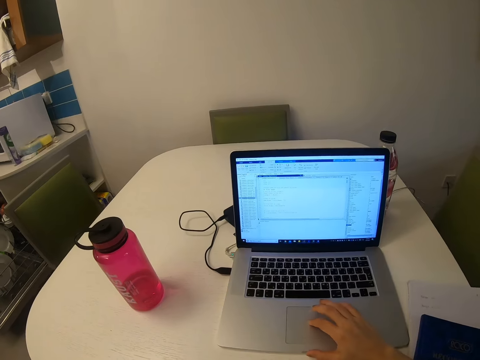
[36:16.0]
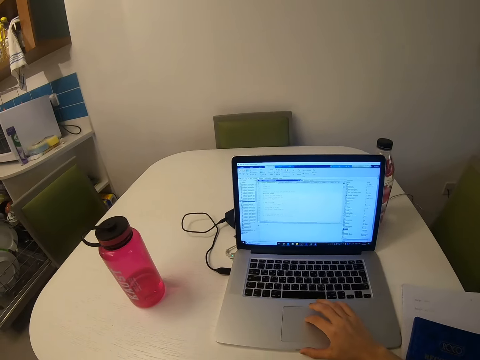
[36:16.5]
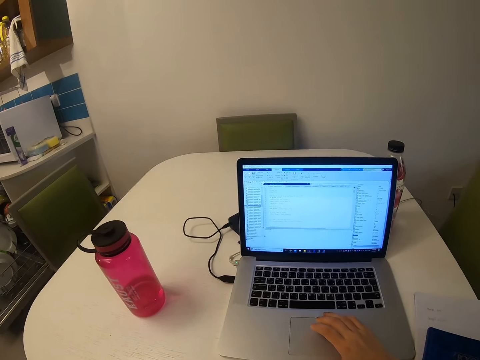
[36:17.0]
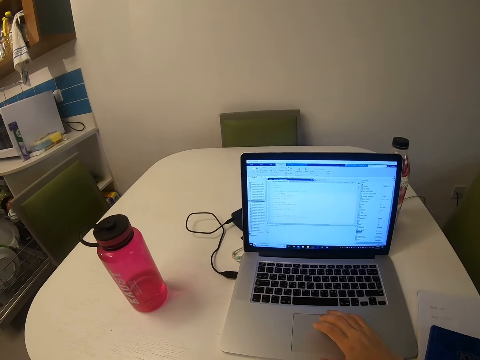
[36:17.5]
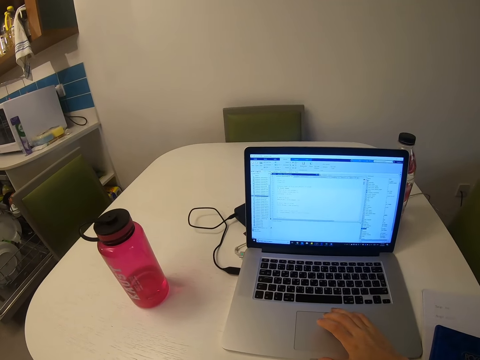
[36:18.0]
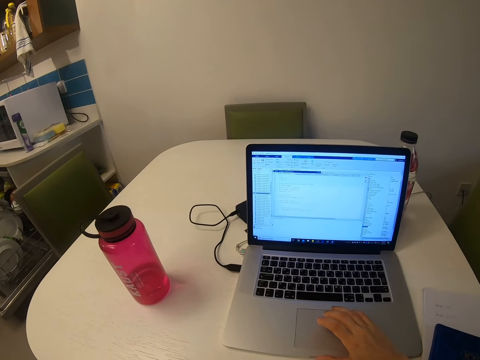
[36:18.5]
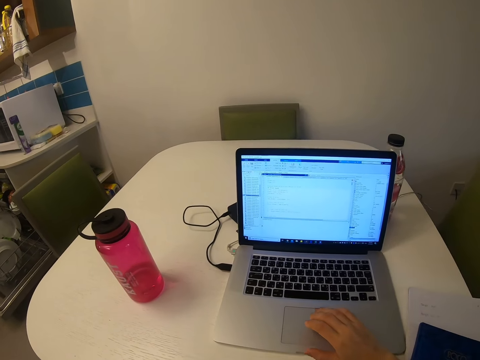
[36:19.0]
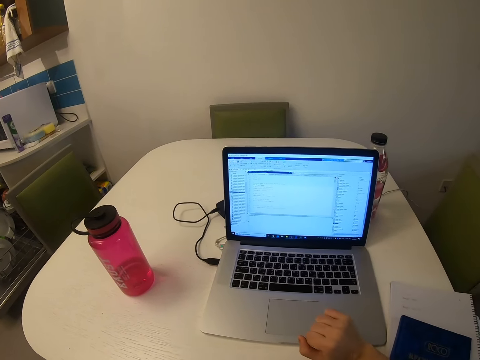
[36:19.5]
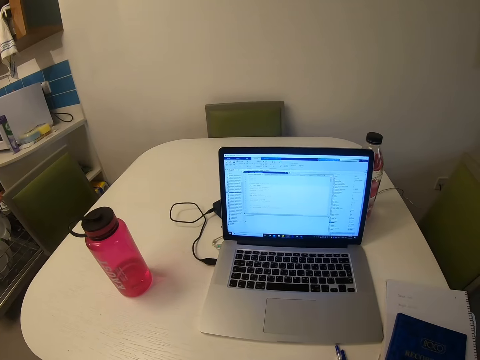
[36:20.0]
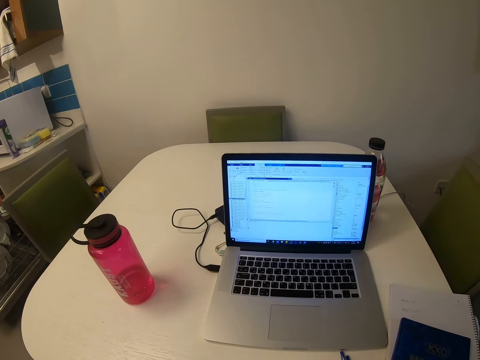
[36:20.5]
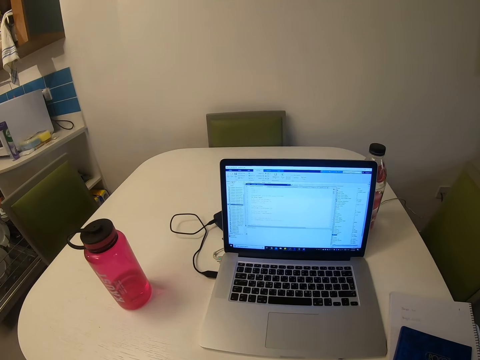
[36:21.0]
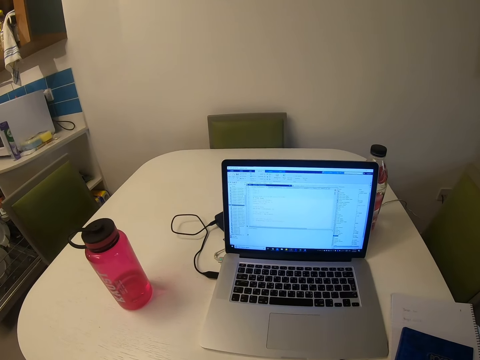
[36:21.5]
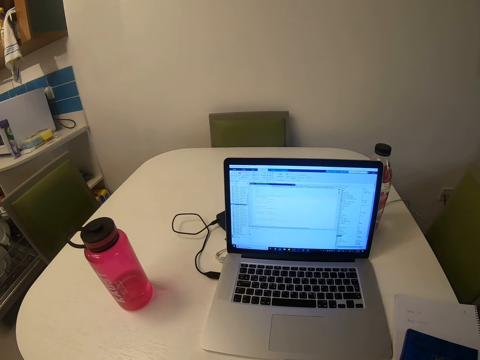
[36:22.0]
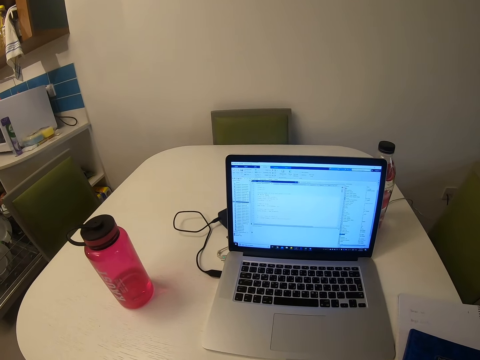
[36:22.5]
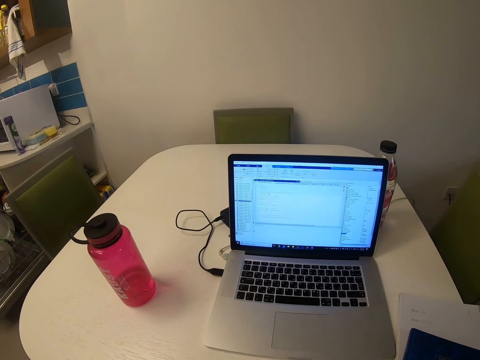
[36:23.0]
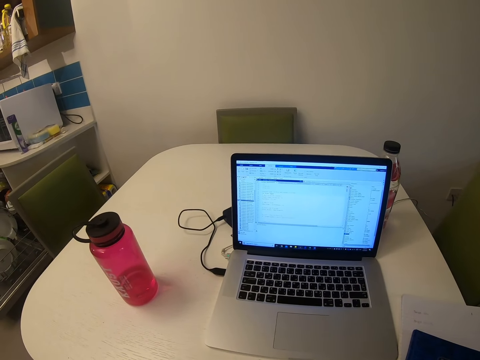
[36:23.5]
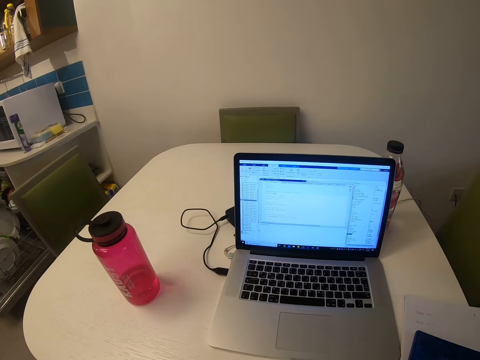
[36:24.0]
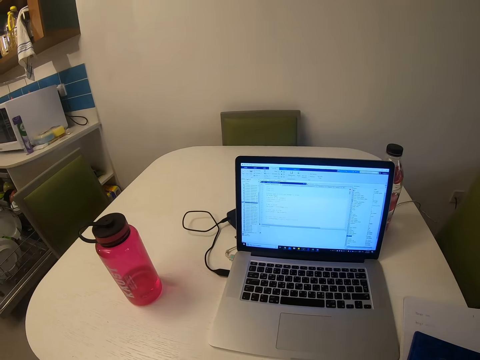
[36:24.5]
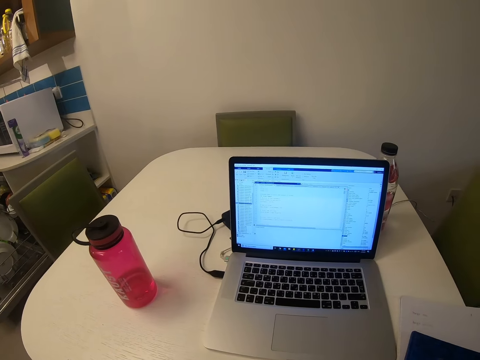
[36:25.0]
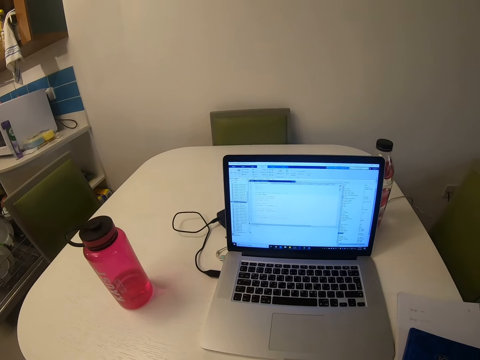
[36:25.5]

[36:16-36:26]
The camera wearer looks at the computer.

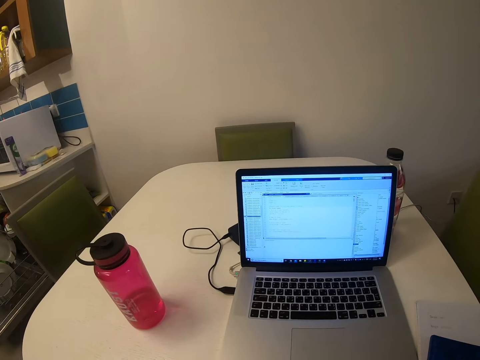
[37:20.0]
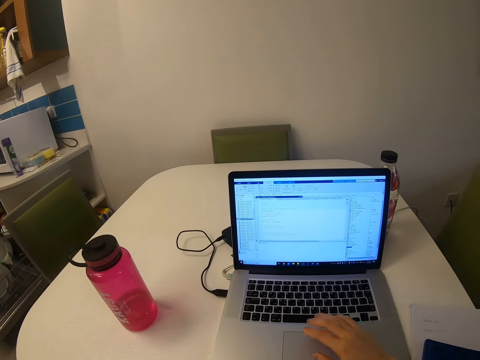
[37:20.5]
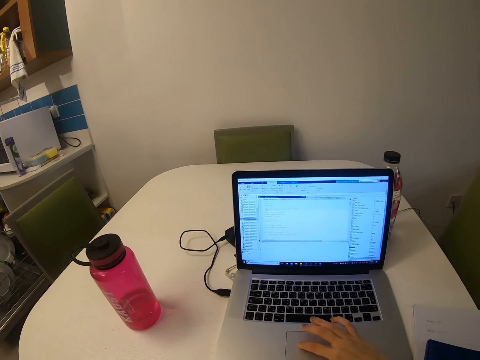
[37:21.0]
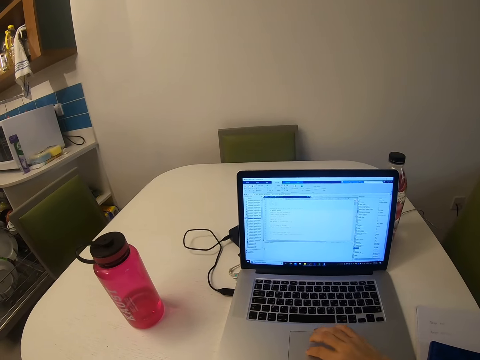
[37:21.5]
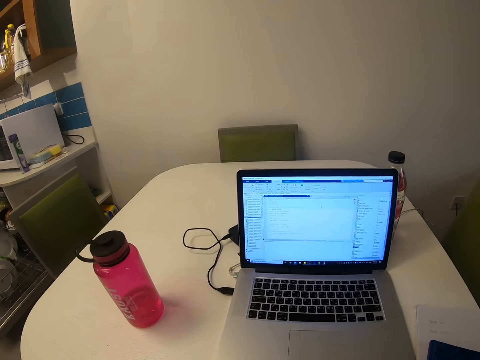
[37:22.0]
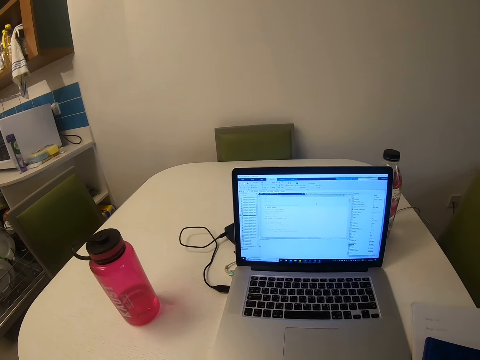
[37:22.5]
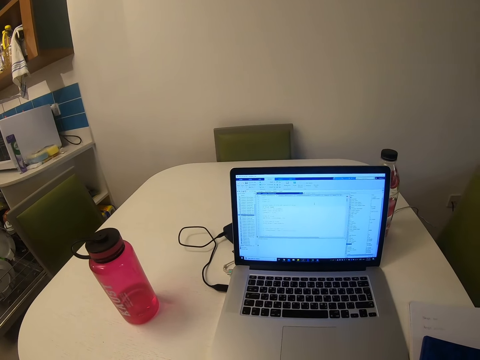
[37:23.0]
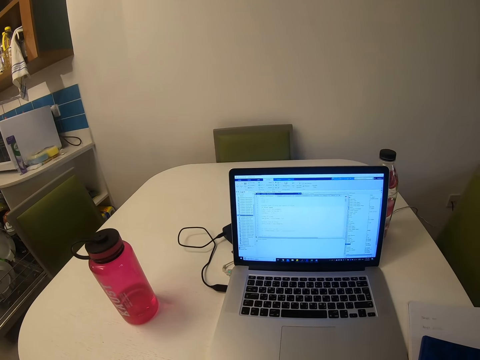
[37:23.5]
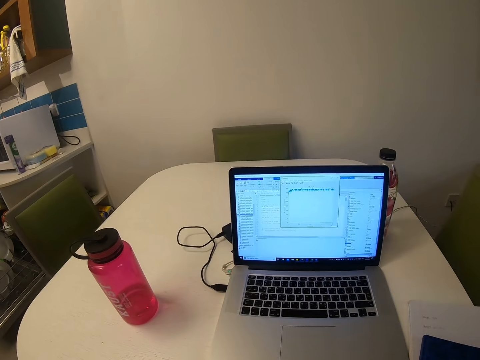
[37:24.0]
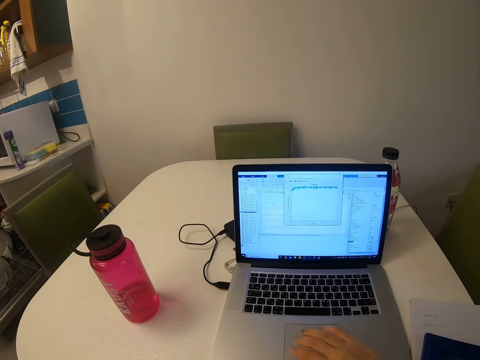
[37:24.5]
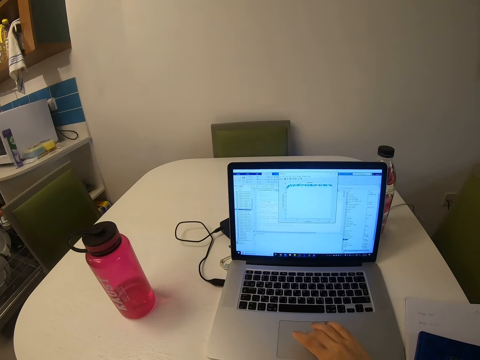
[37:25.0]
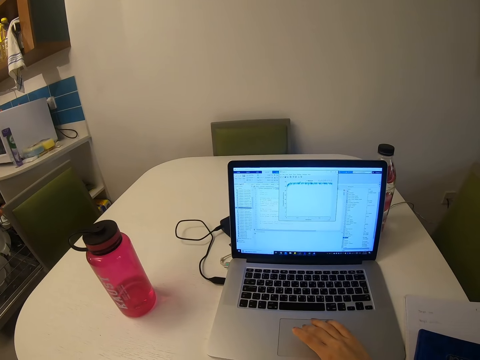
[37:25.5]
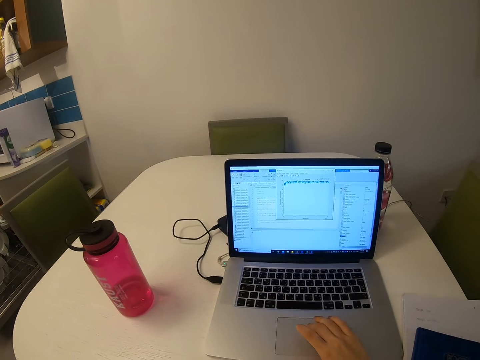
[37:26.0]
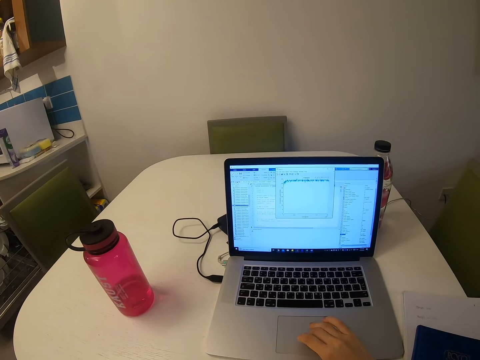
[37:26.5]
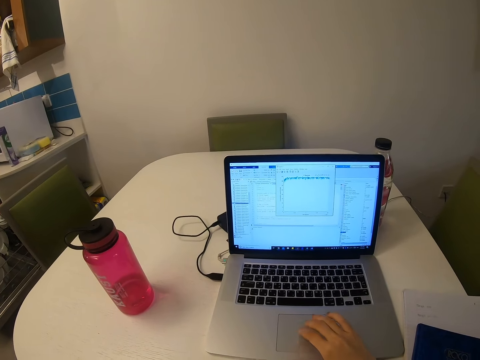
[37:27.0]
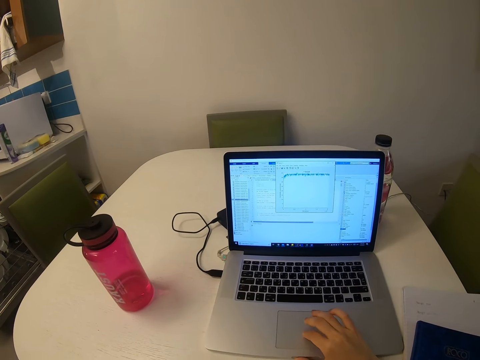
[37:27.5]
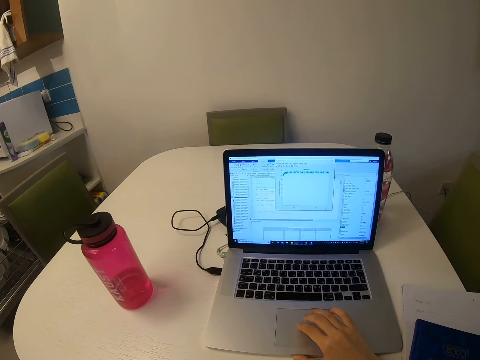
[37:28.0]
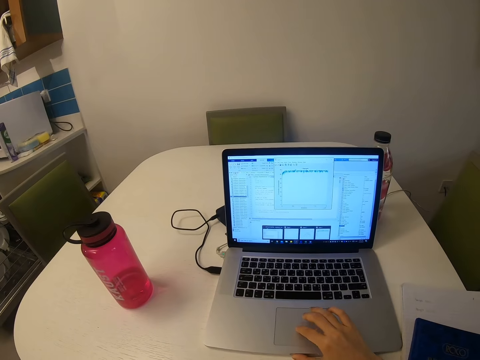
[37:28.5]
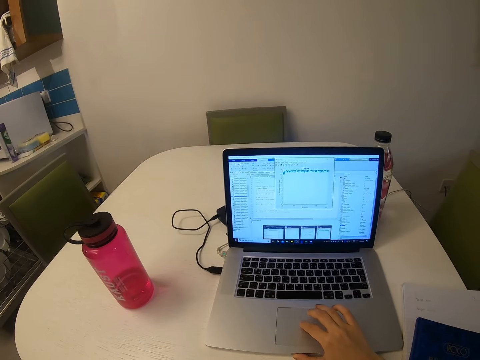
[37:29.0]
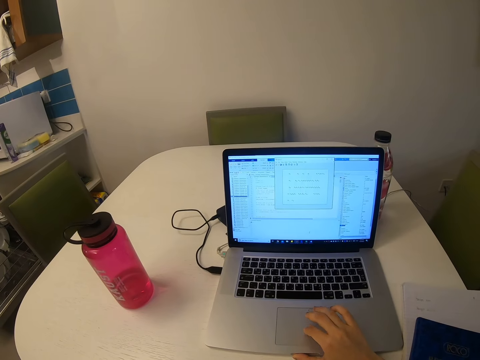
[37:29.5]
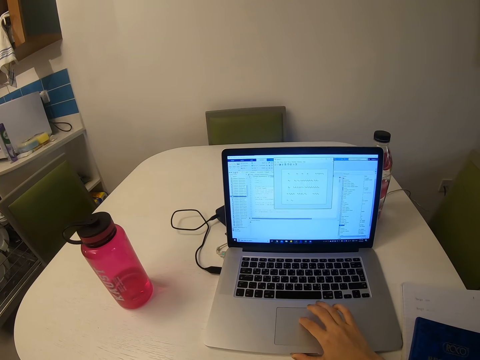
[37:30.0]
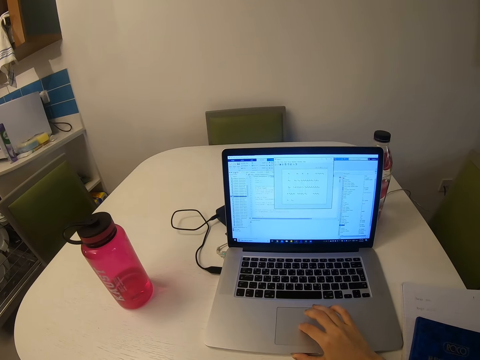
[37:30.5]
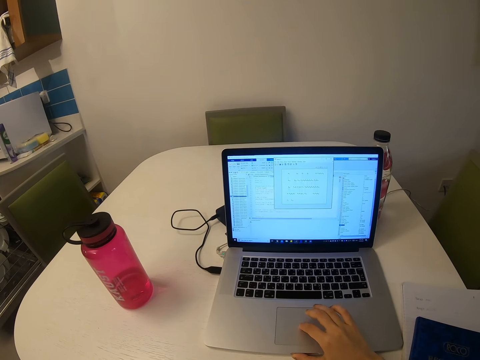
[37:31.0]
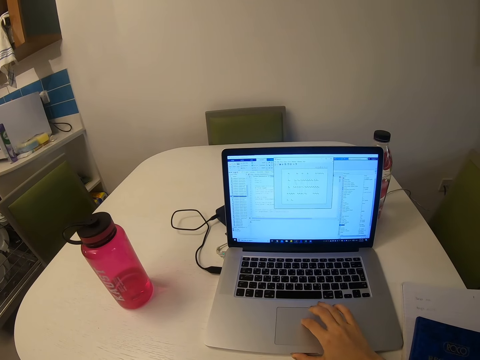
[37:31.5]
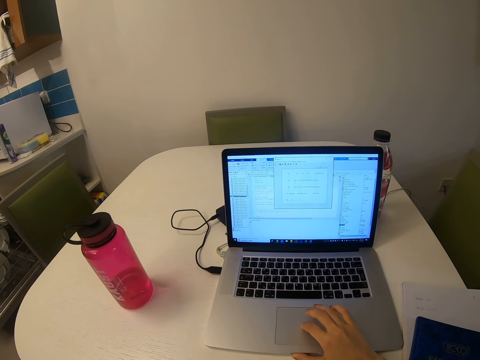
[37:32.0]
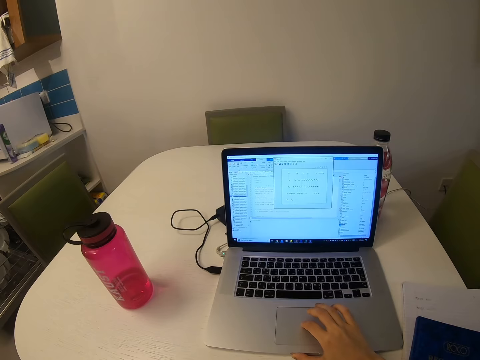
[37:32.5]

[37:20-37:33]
The camera wearer operates a laptop computer. They look at the computer. They operate the laptop computer.

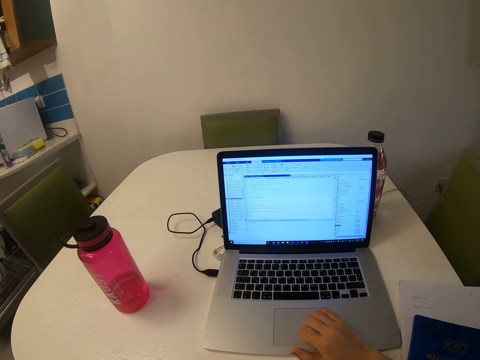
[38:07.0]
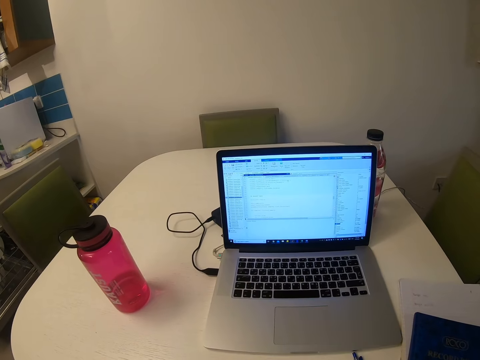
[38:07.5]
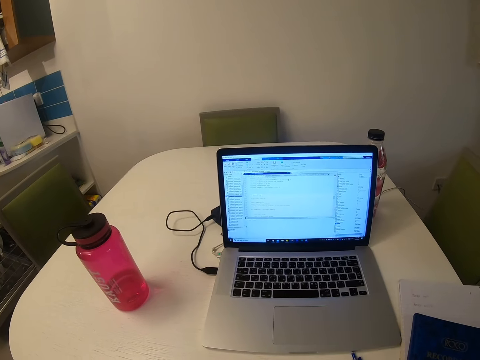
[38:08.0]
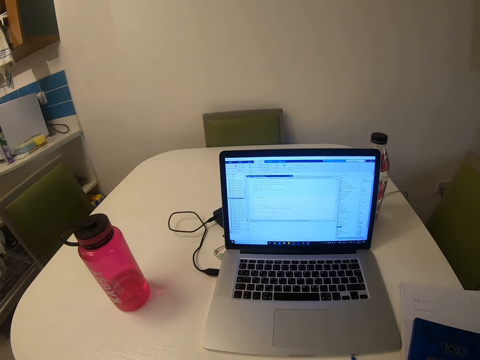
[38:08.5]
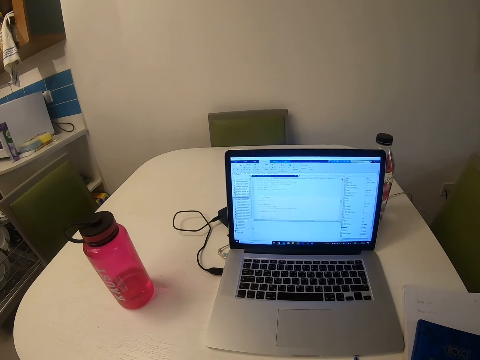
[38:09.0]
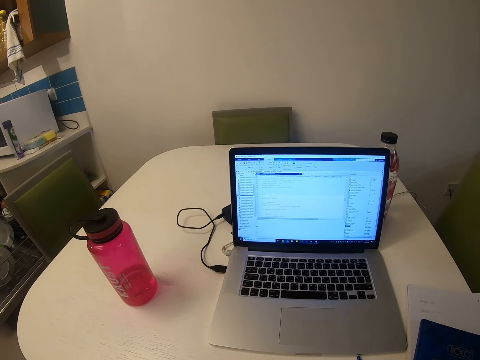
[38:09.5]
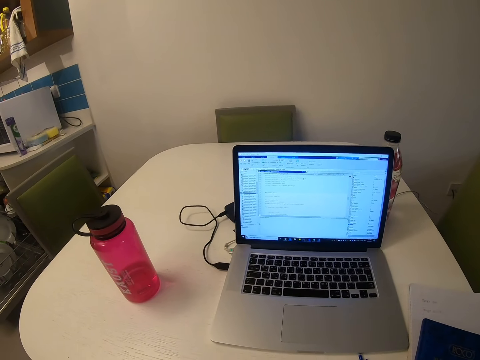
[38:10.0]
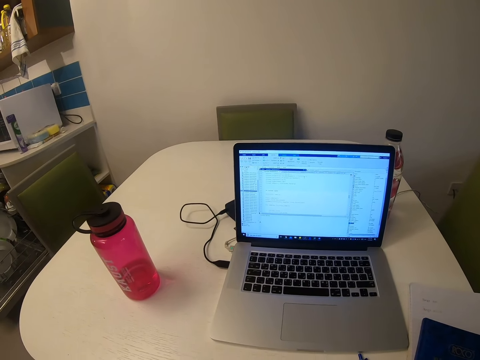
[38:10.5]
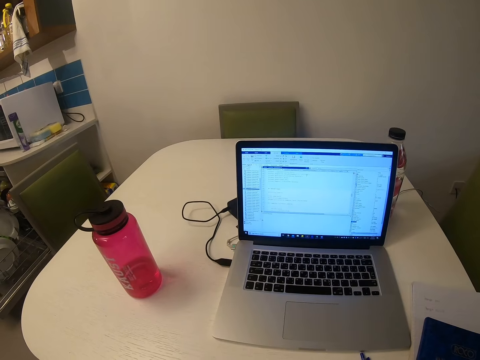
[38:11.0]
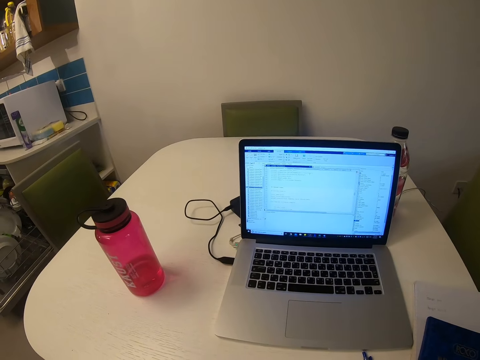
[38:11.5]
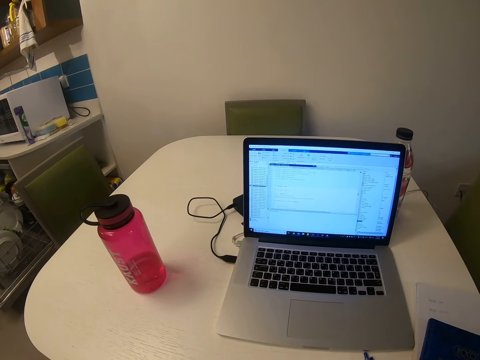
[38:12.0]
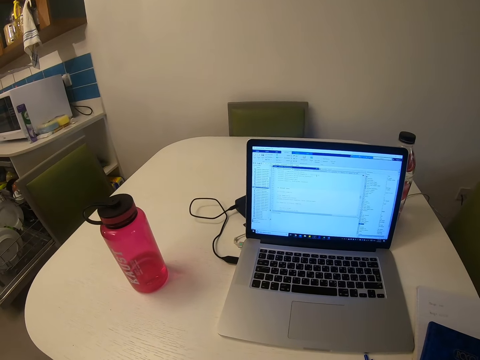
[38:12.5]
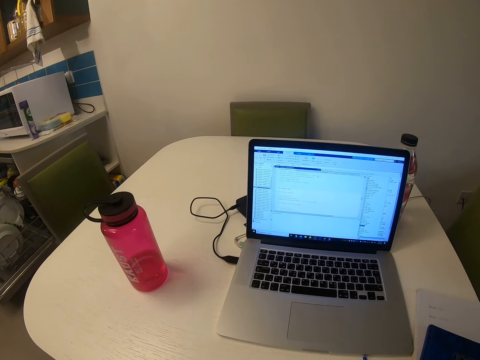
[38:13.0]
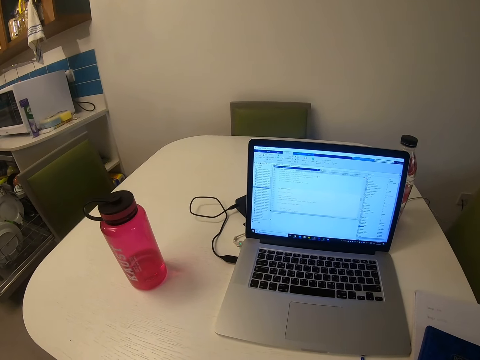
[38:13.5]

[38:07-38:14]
The camera wearer looks at the computer.
